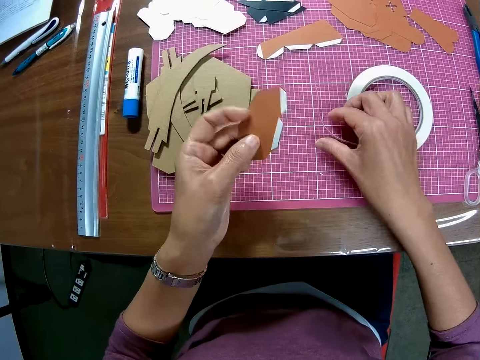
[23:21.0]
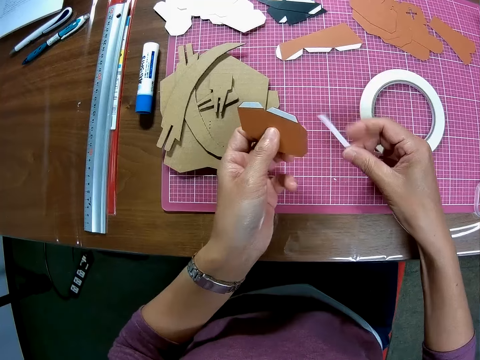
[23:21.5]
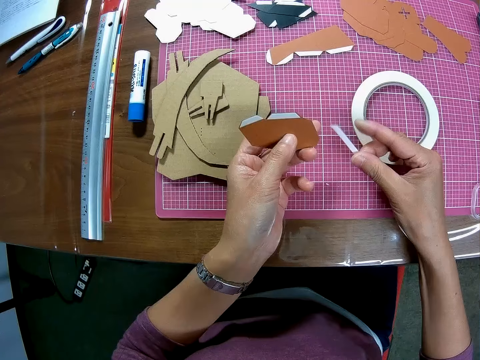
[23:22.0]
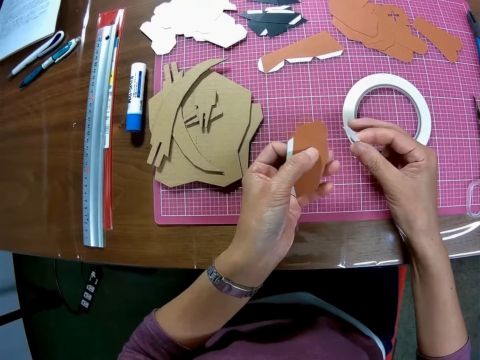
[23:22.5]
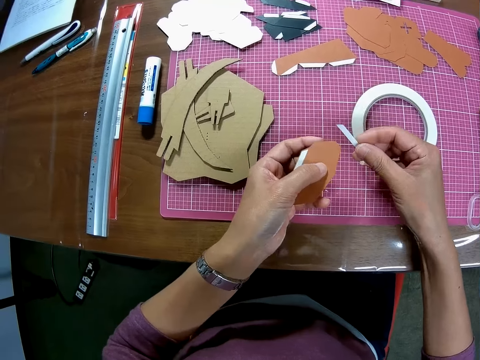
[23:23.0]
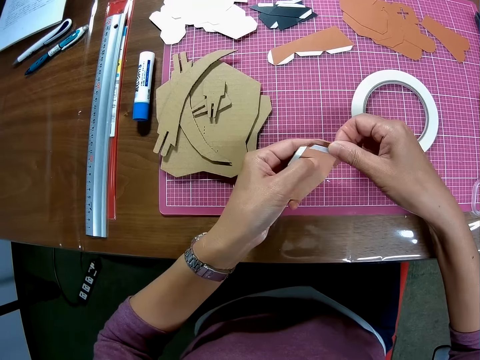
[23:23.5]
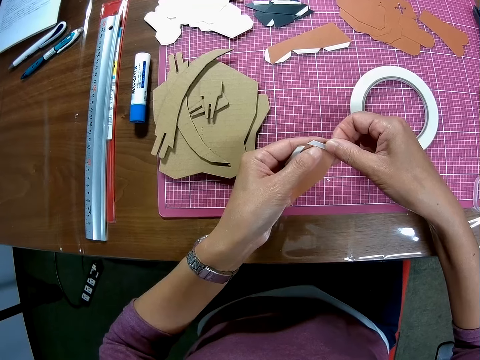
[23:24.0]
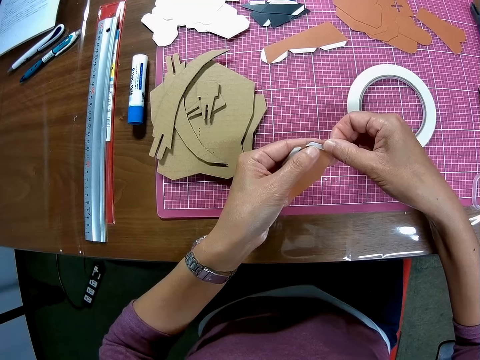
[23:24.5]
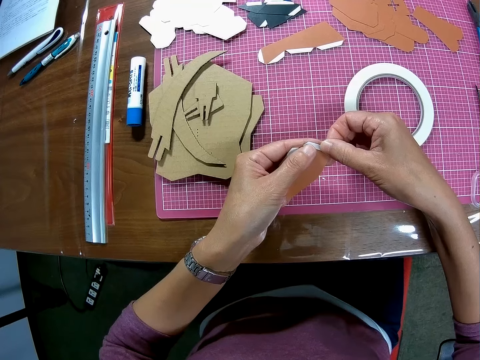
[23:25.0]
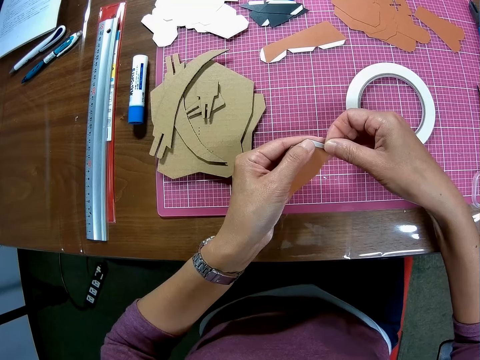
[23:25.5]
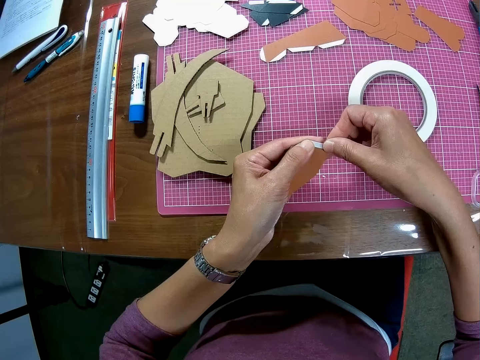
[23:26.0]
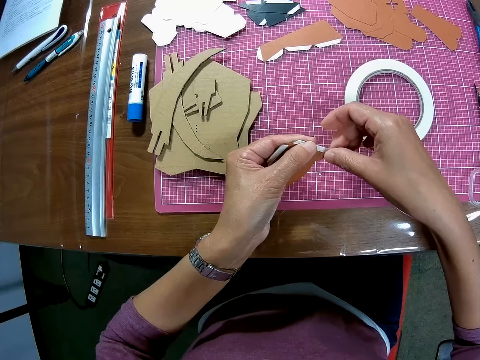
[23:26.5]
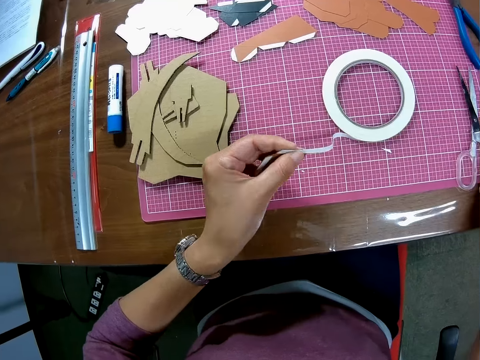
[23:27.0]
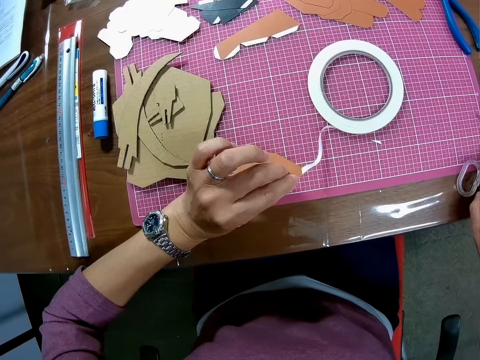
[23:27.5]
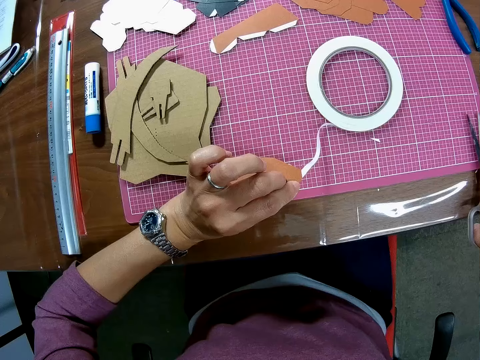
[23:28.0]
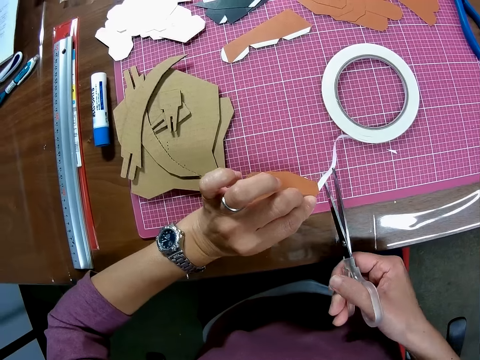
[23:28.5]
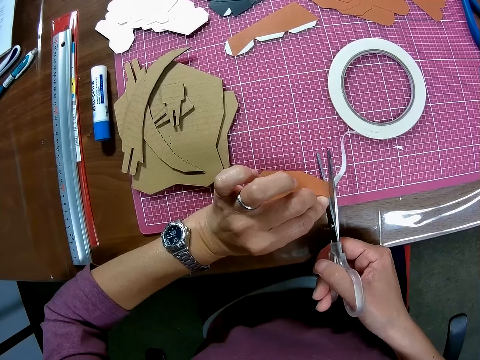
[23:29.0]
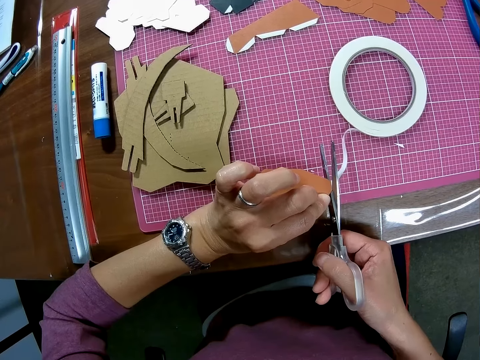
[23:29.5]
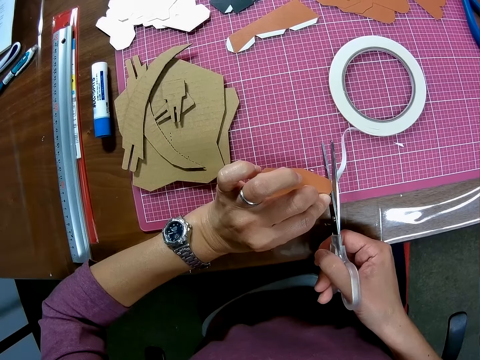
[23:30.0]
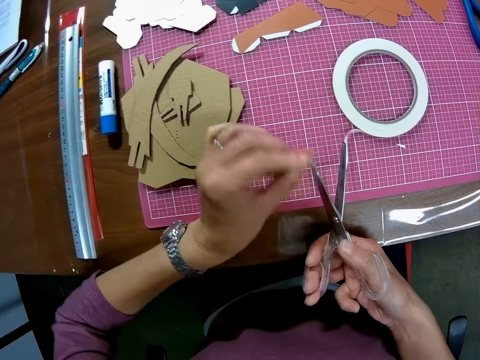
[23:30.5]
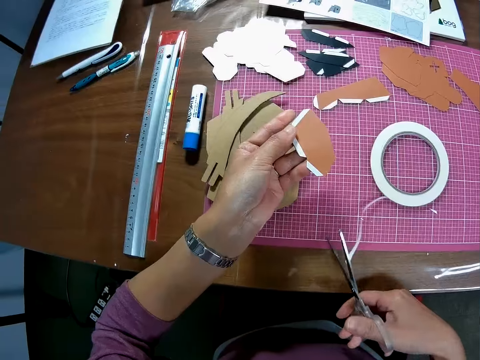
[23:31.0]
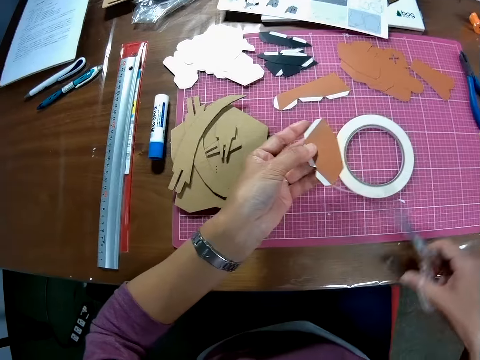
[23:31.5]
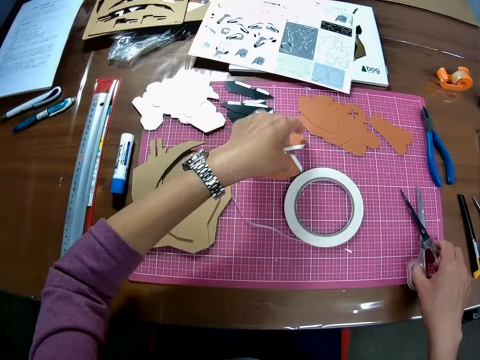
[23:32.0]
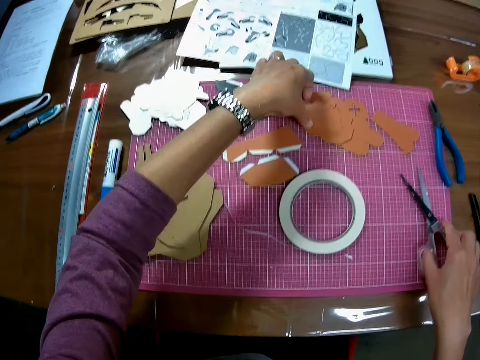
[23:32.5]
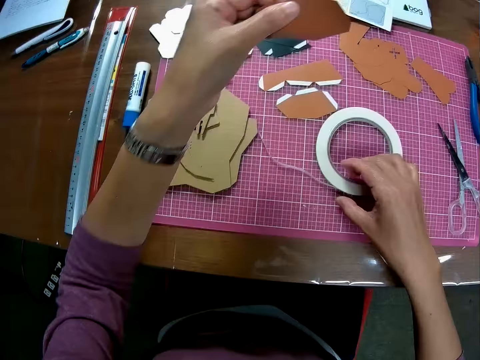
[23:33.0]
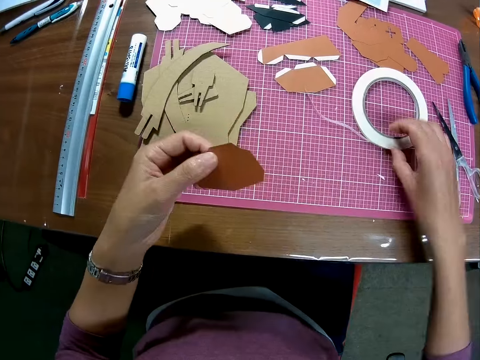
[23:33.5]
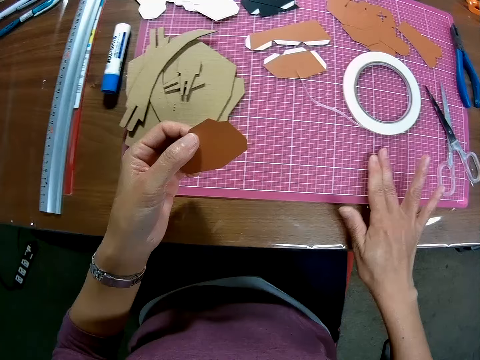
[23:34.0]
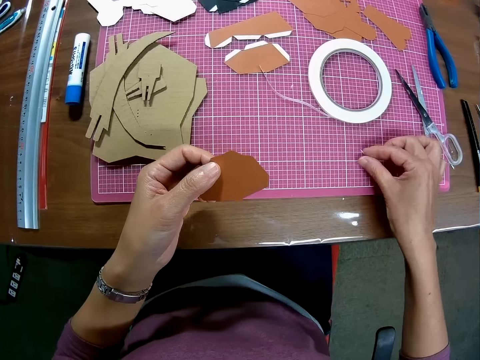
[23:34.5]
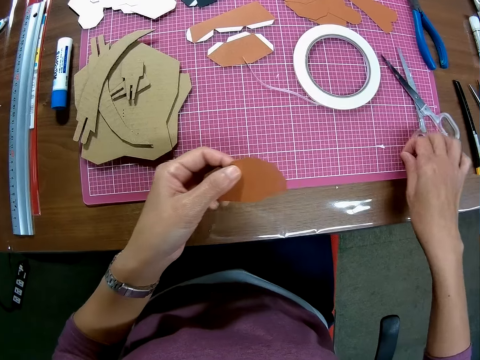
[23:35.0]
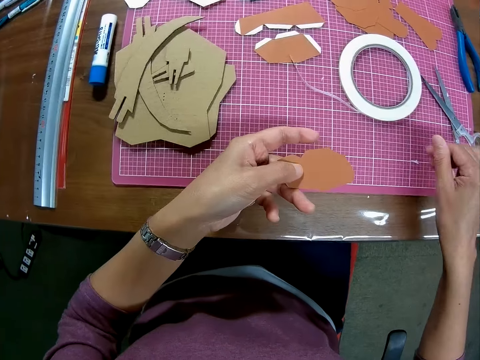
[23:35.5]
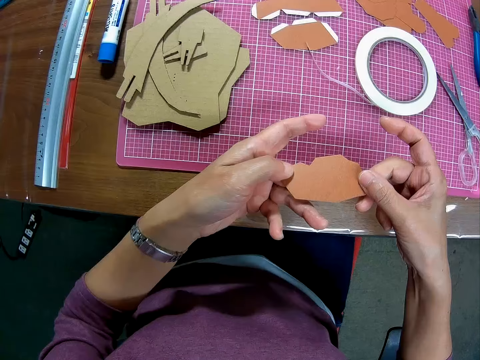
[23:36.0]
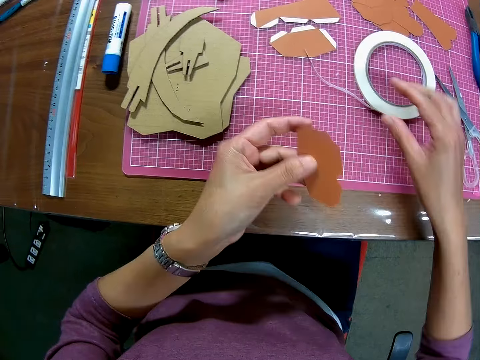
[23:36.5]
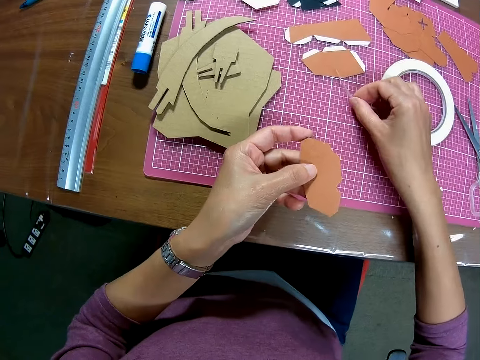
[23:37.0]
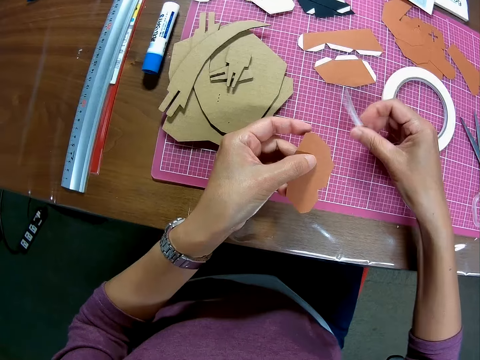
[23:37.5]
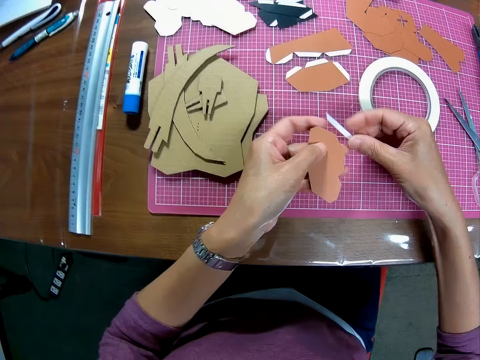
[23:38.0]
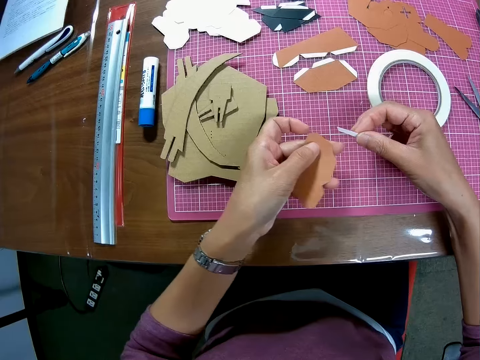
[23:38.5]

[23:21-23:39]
The camera wearer picks up the paper tape again from the table. They seal around the edge of the paper. They pick up the scissors on the table. They cut the seal tape with the scissors. They drop the paper on the cutting mat on the table, and pick up another paper on the cutting mat from the table. They drop the scissors on the cutting mat on the table. They adjust the paper tape on the cutting mat on the table. They push the seal tape on the table. They remove pieces of cut seal tapes from the table. They hold the paper in hand. They pick up the paper tape on the cutting mat.

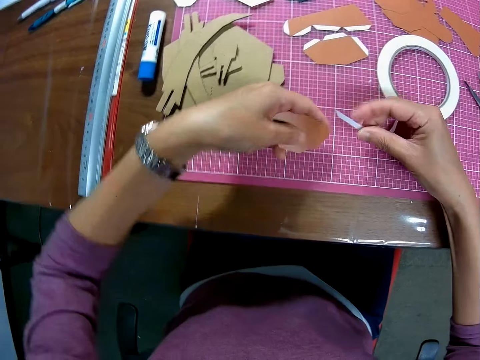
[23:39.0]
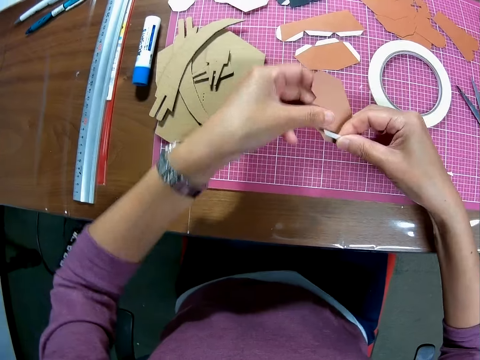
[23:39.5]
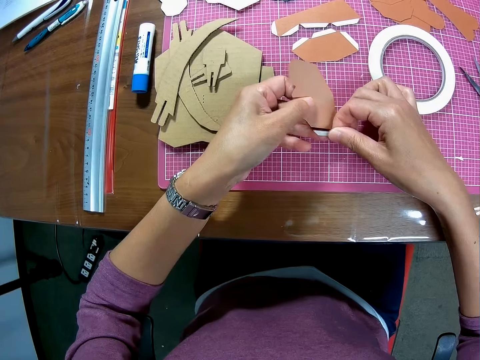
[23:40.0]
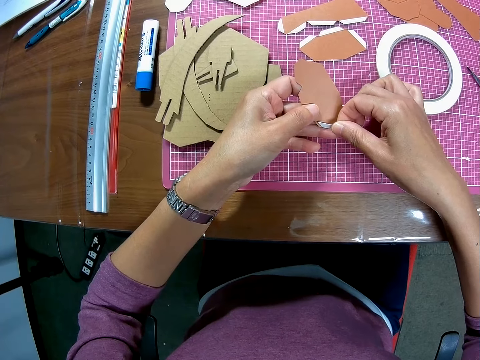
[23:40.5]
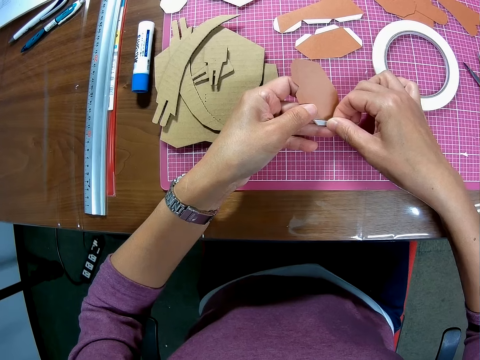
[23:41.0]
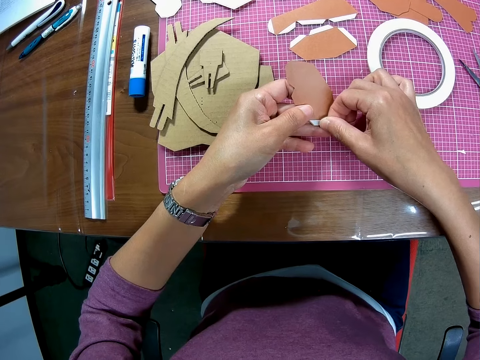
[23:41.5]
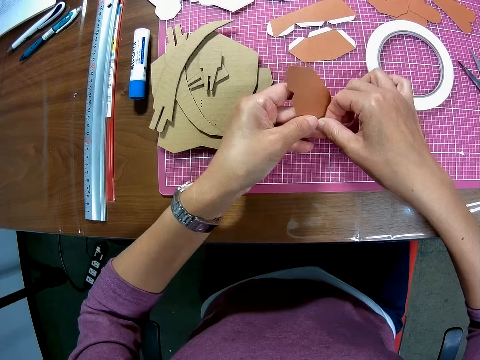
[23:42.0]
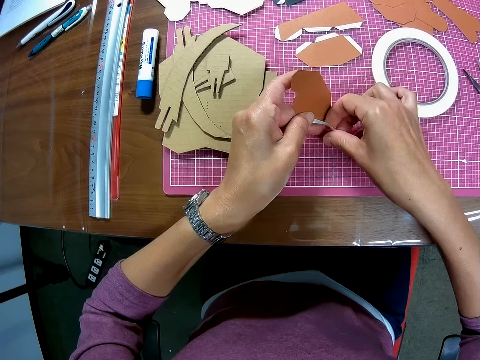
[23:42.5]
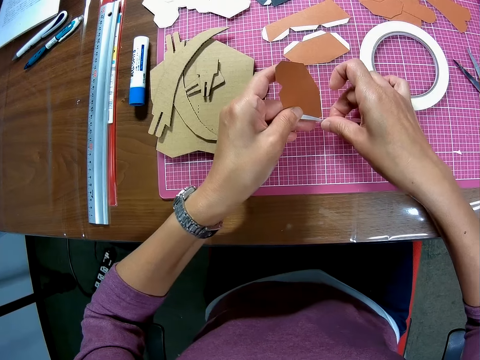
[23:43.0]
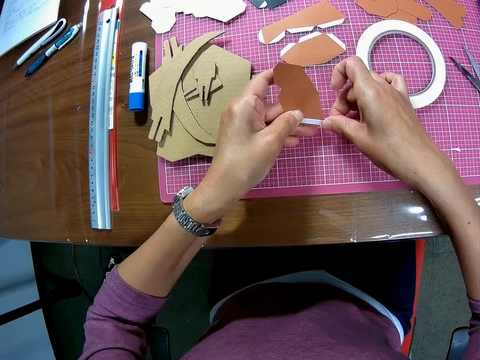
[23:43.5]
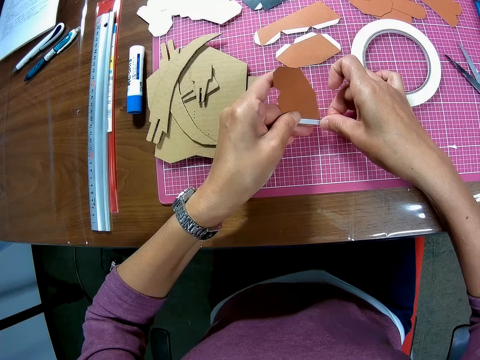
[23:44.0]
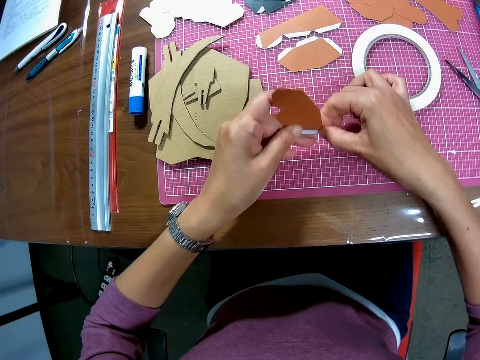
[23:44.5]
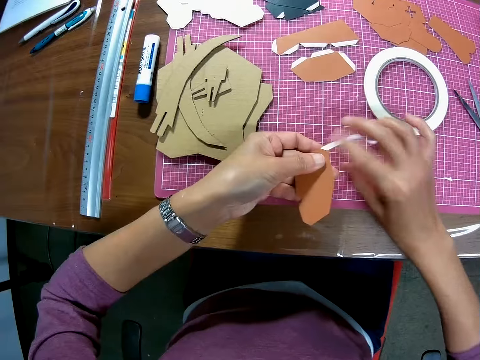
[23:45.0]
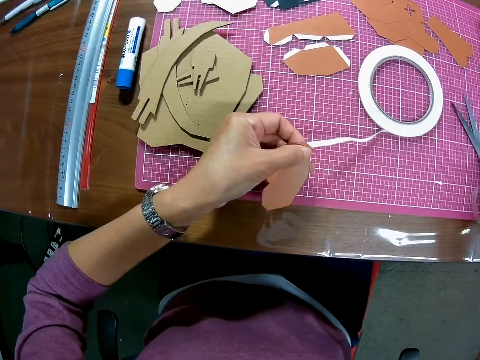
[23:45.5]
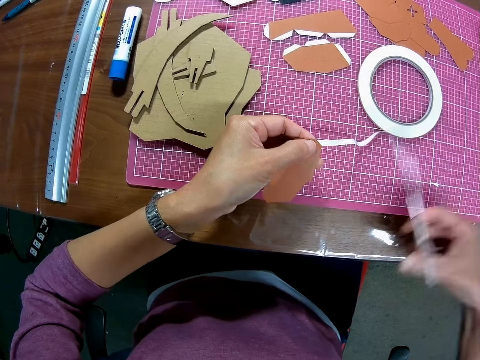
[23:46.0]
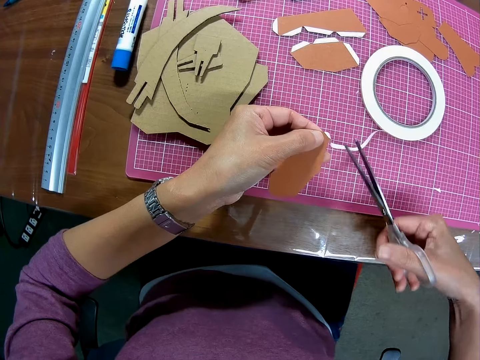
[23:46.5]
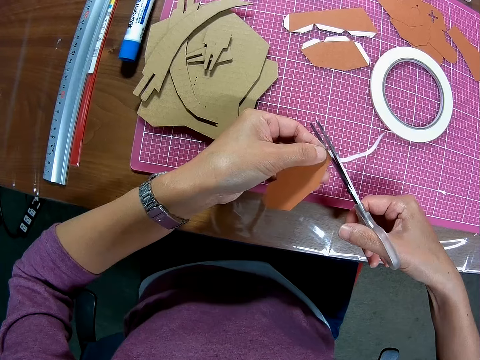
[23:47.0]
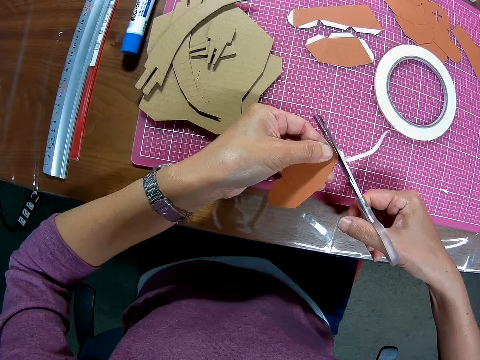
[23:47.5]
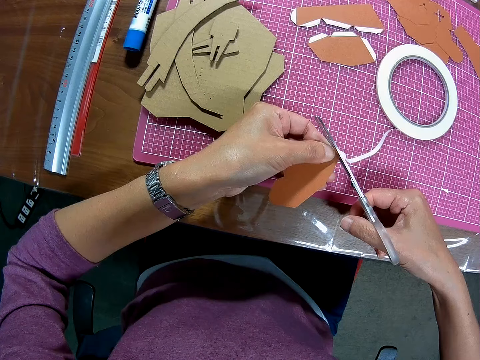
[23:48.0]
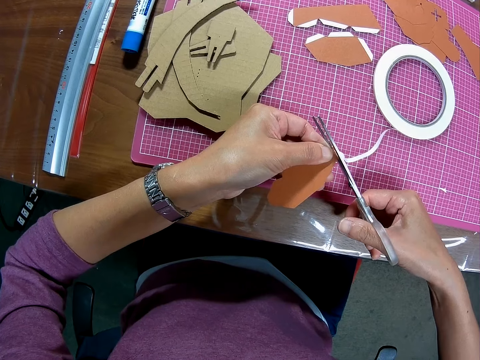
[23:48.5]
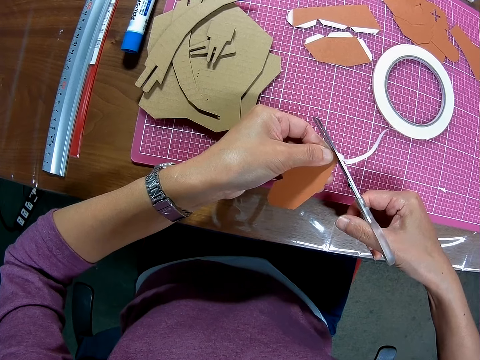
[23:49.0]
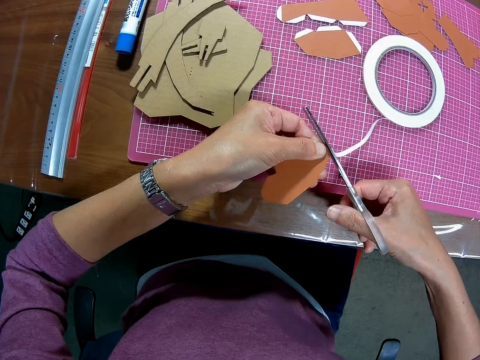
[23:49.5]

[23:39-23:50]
The camera wearer seals around the edge of the paper. They pick up the scissors on the table. They cut the seal tape with the scissors.
